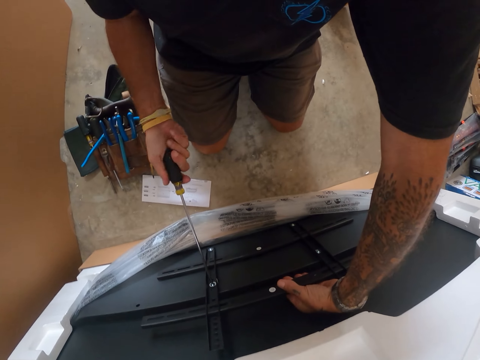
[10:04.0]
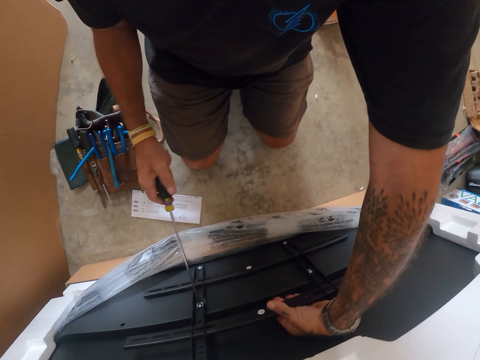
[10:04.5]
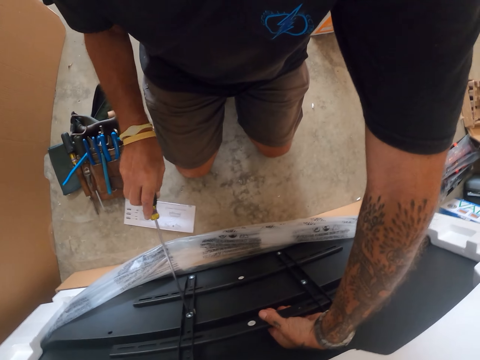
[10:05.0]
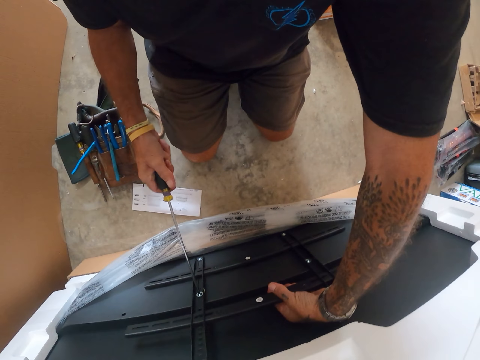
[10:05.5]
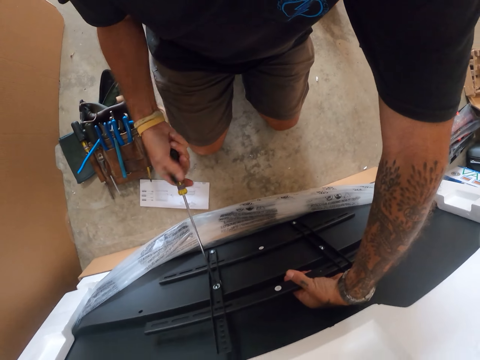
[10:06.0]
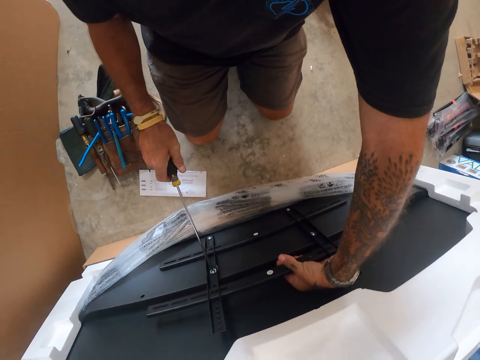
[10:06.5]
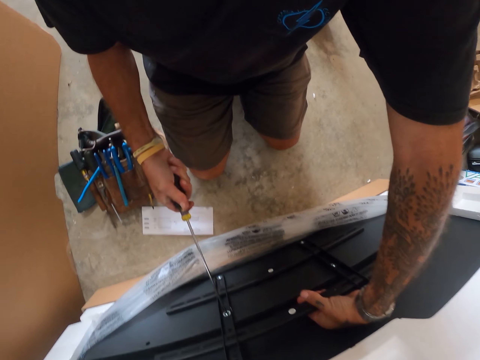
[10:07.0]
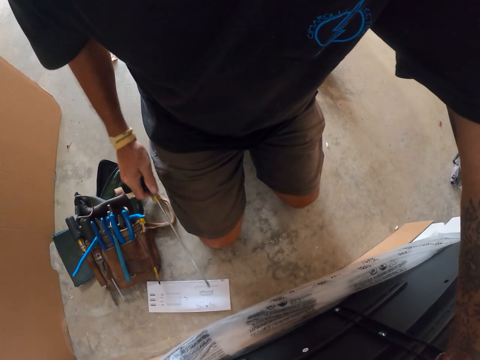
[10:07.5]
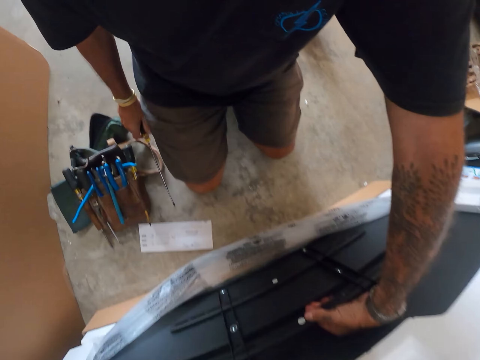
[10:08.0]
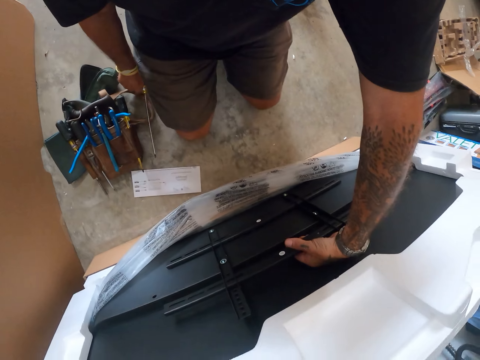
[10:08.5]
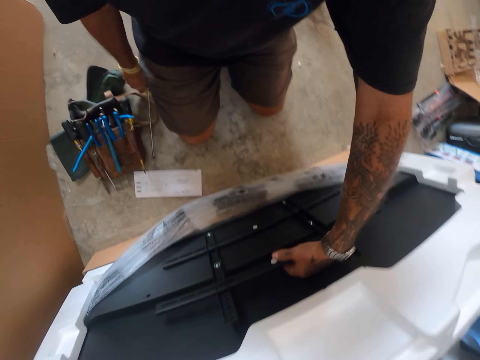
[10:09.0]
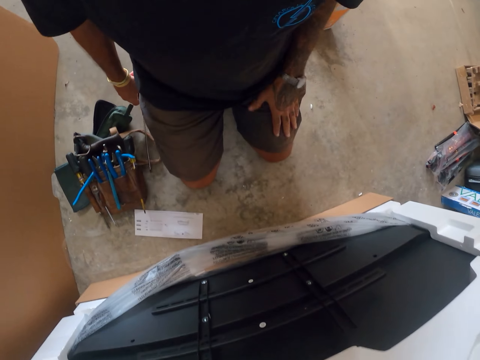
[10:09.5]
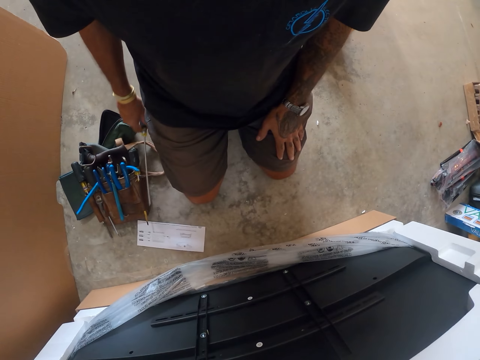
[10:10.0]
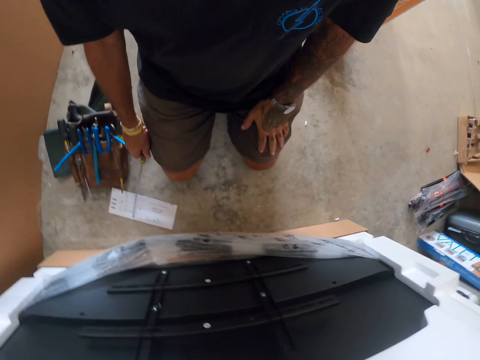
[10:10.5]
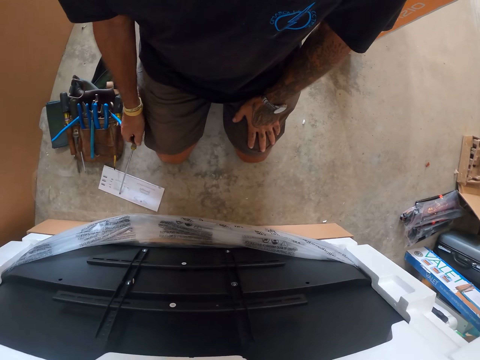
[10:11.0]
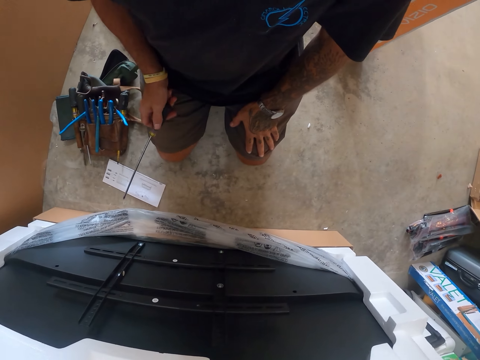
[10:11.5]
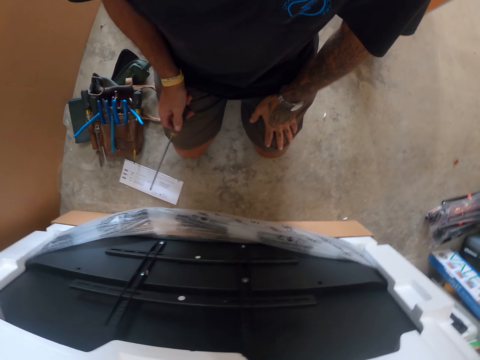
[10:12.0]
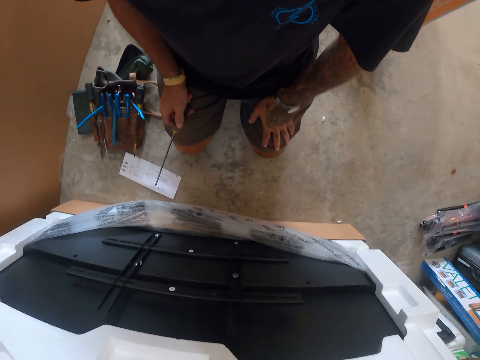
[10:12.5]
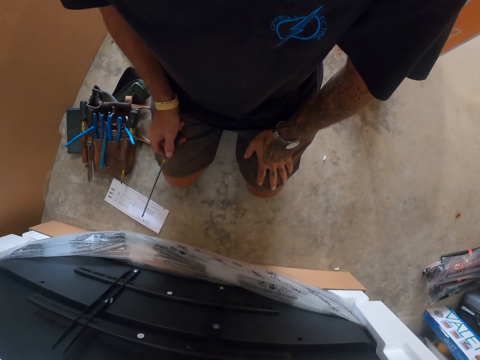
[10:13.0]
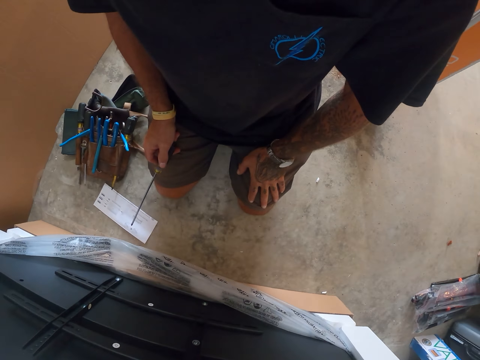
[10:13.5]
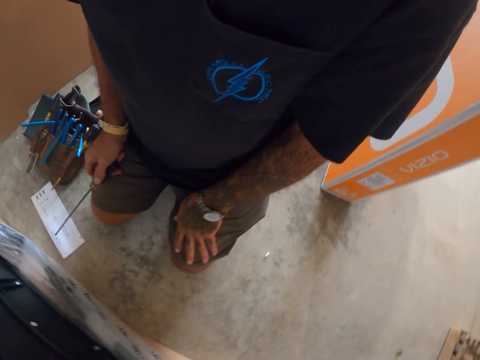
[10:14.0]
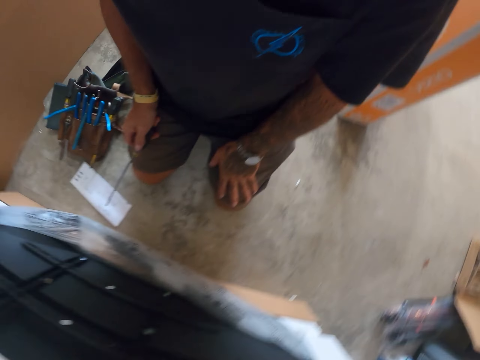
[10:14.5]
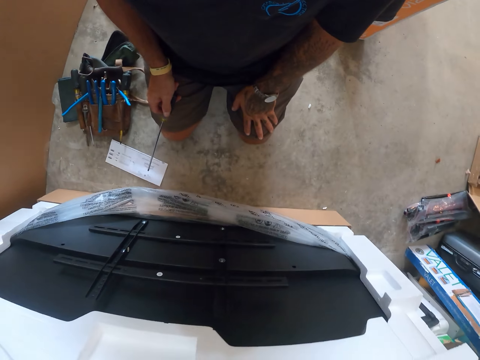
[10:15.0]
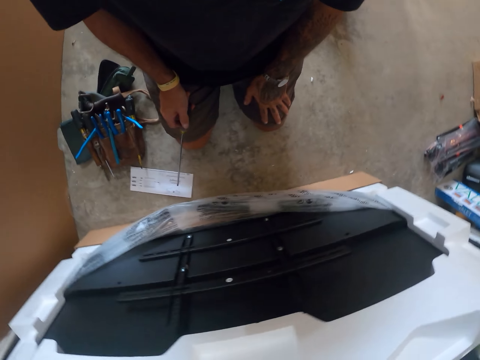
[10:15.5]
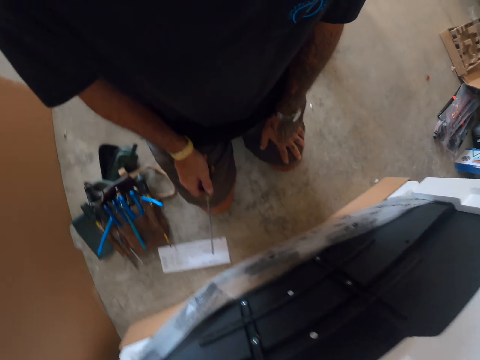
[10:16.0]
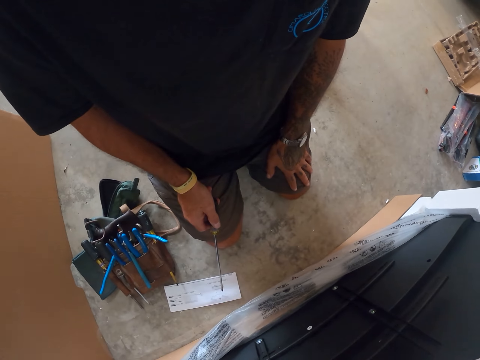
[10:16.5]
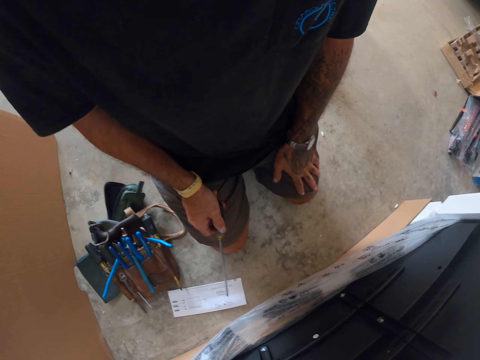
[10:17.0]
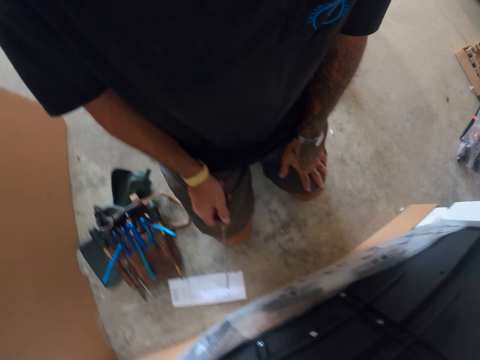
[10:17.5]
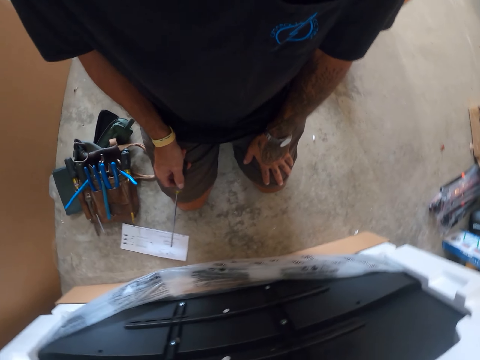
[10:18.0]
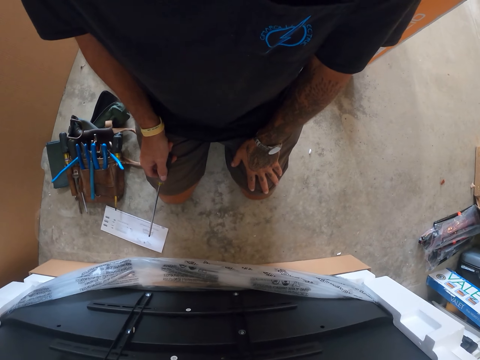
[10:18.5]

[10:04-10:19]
The camera wearer tightens the screw on the TV wall mount with a screwdriver. They fix the metal. They look around and stare at the TV wall mount on the TV.

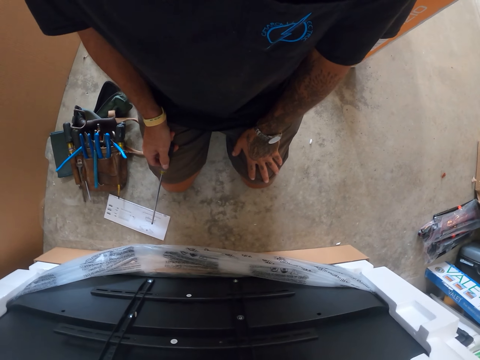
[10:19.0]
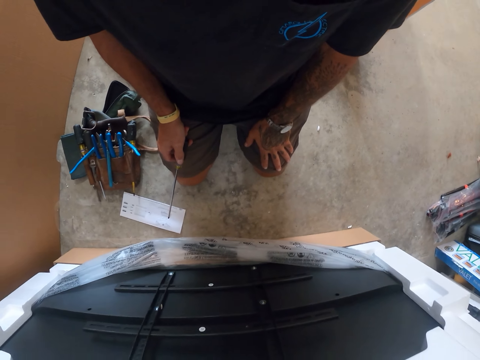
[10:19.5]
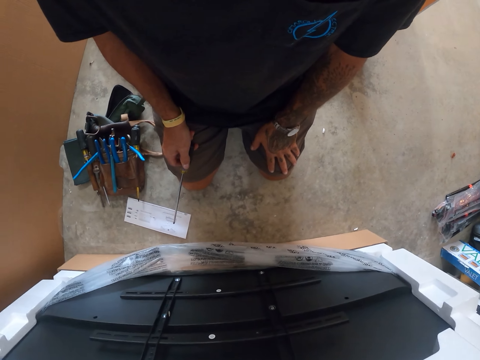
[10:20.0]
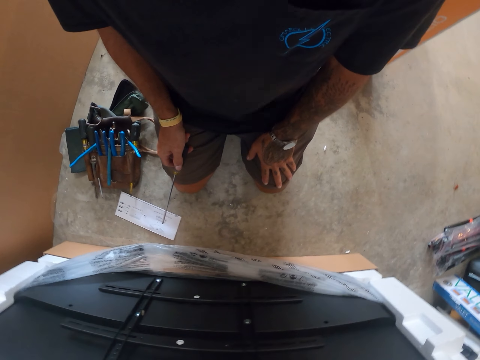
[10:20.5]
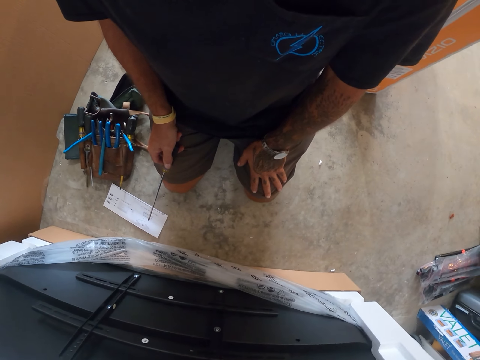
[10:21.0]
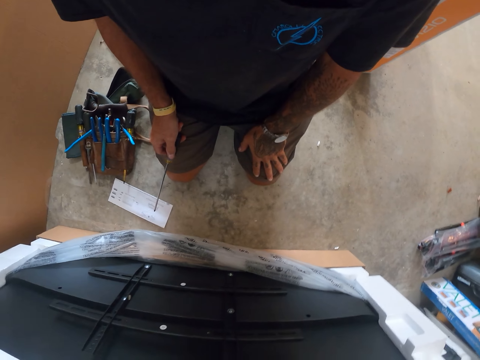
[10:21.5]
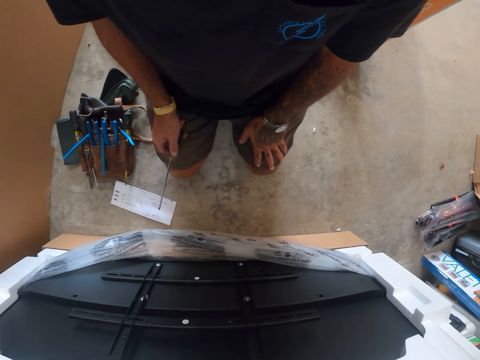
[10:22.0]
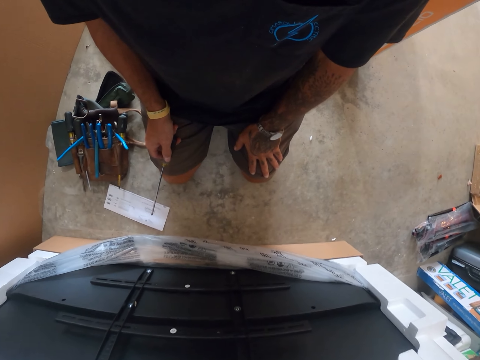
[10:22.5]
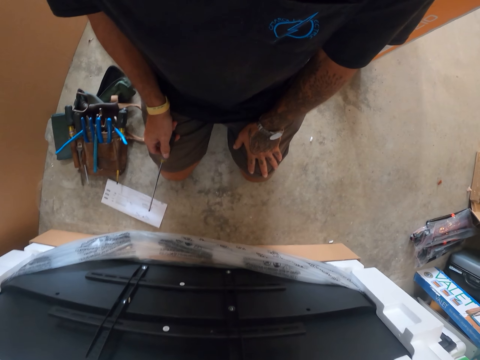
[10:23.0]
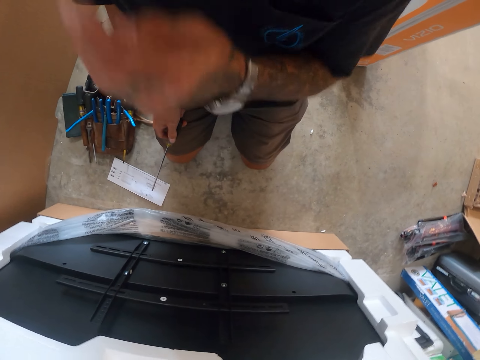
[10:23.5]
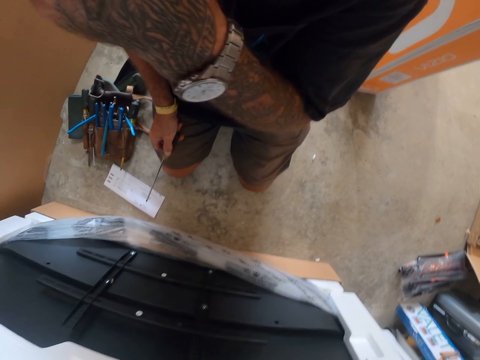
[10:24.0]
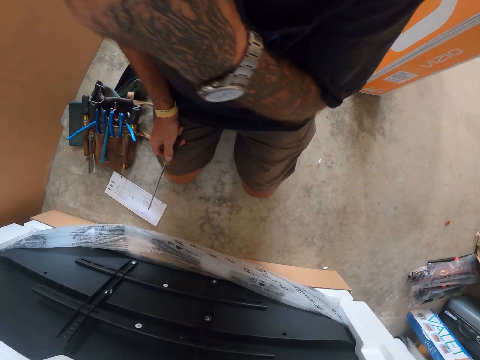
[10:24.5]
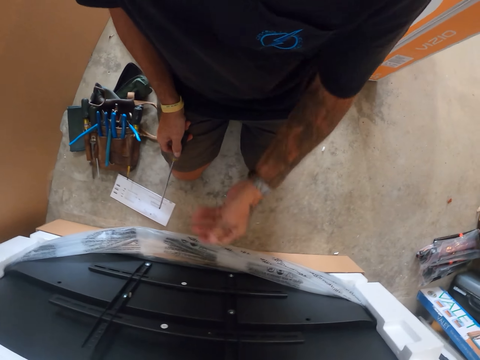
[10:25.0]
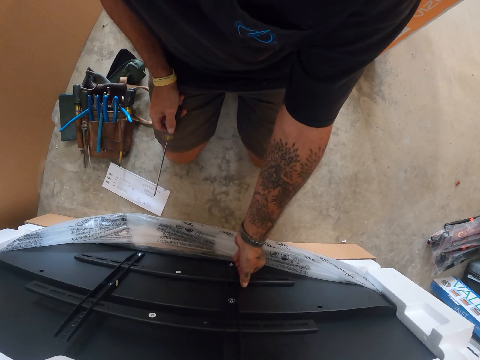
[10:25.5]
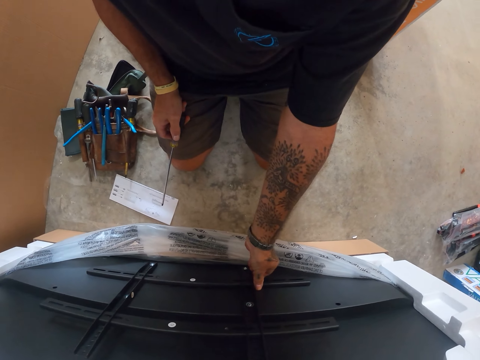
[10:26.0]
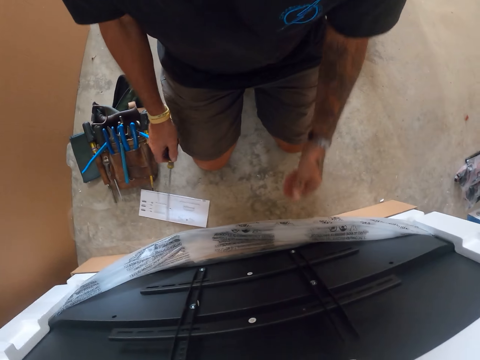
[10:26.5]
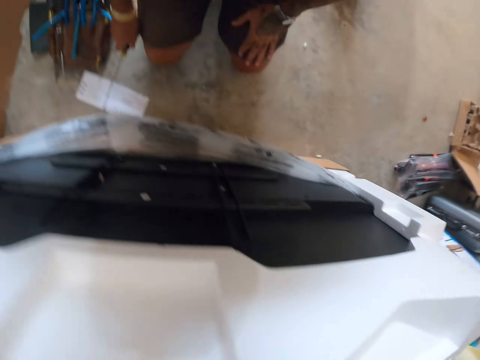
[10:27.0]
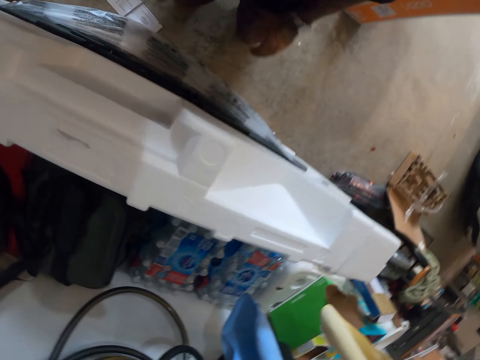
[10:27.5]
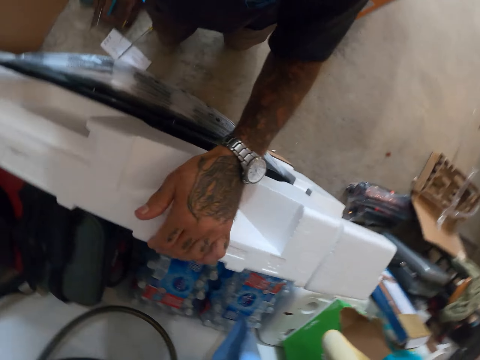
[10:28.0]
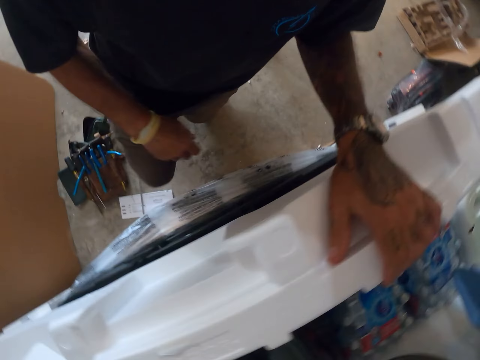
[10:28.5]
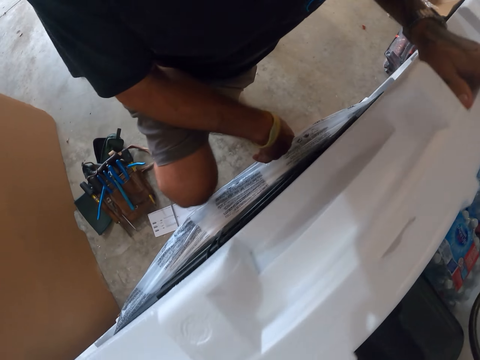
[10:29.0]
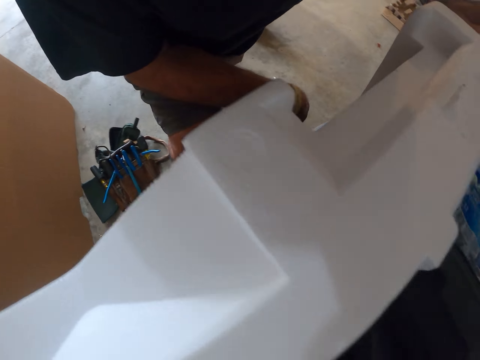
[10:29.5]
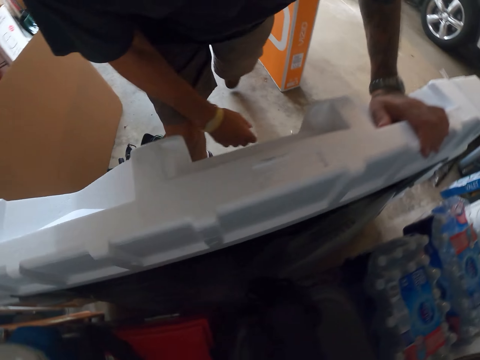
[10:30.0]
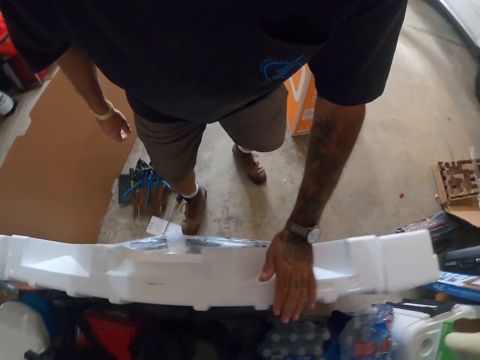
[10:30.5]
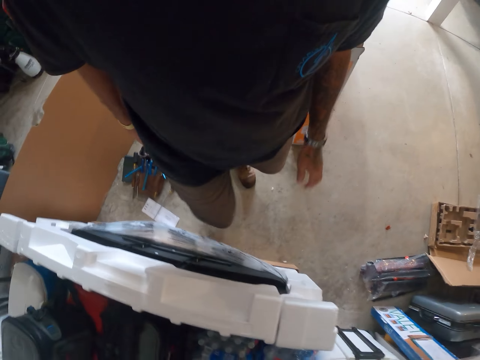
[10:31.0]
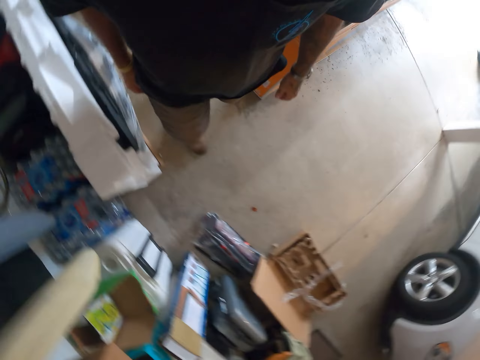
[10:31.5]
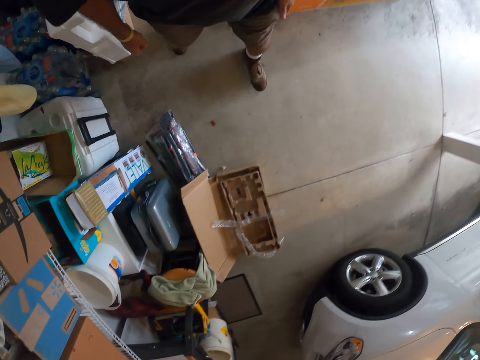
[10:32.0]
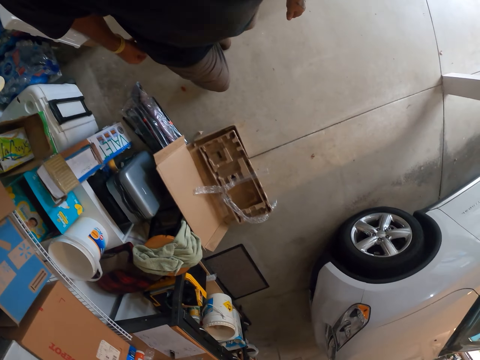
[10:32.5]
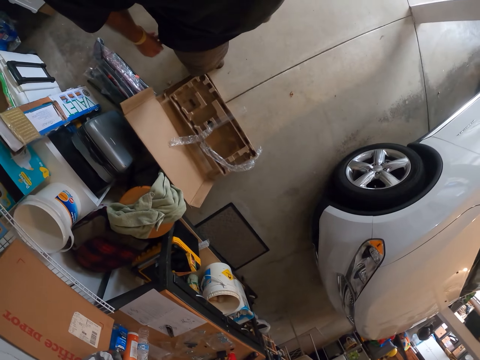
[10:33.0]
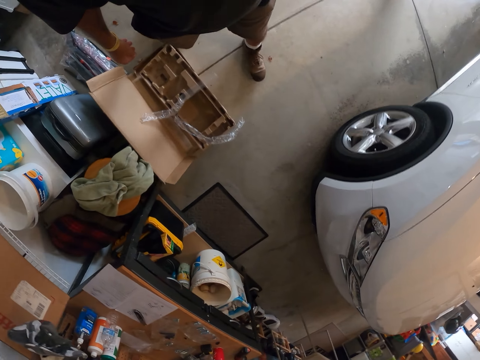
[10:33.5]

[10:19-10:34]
The camera wearer scratches the face with his left hand. He holds the TV and moves the TV wall mounts on the TV. He stands up from the floor. He holds the TV again. He holds the protective foam packaging. He walks around the workshop.
